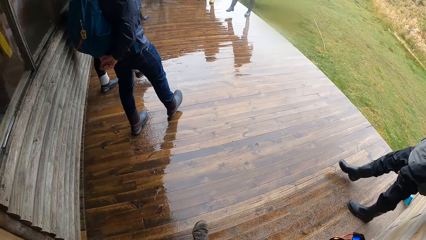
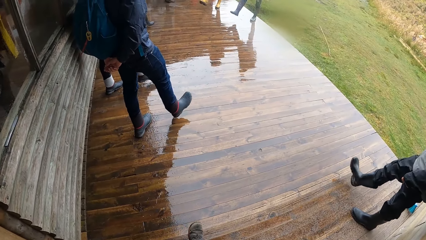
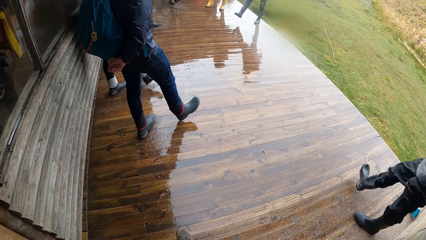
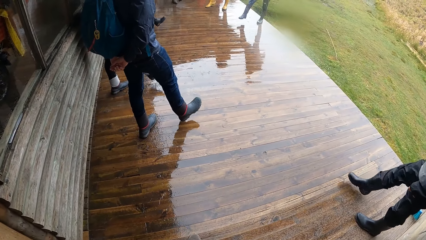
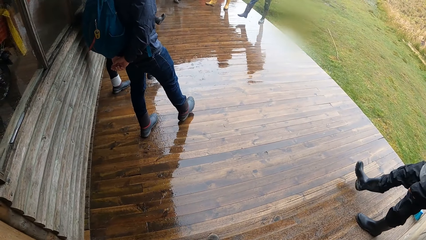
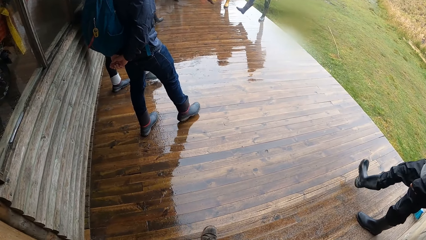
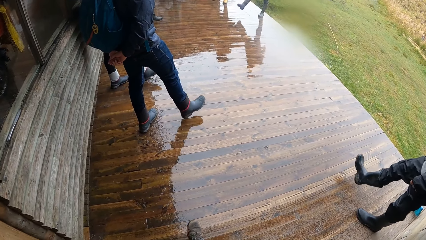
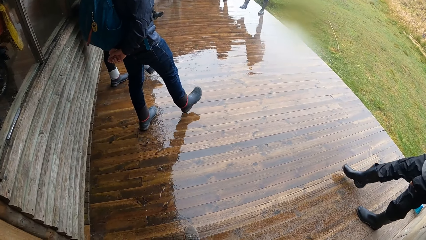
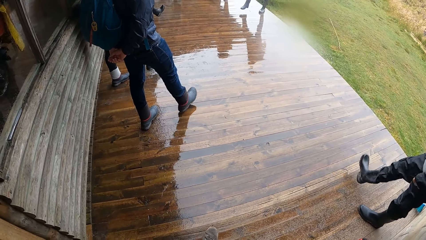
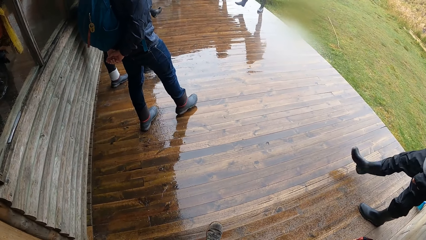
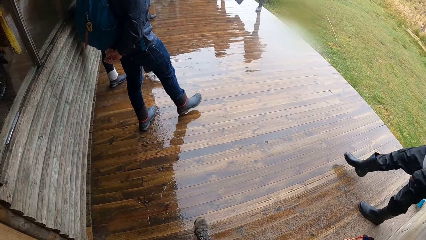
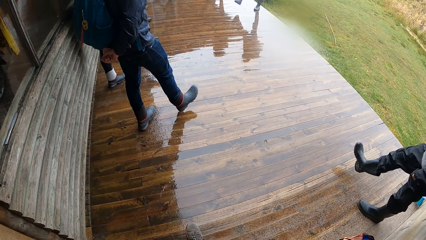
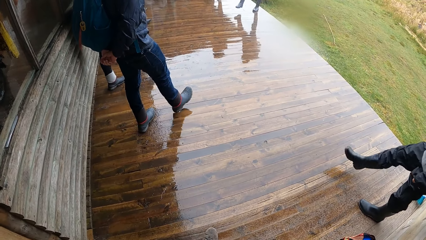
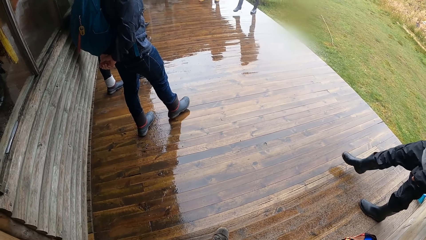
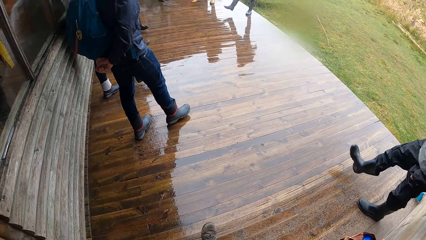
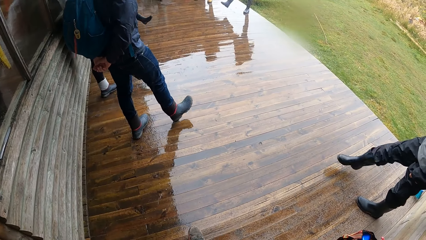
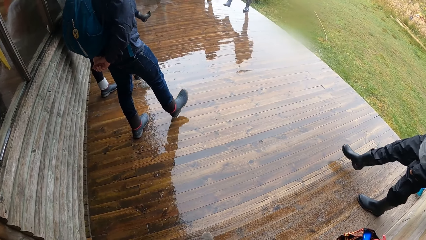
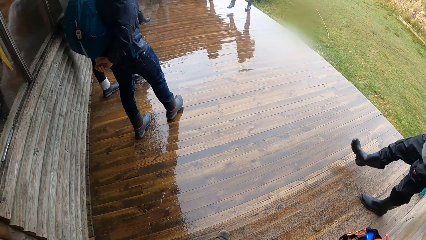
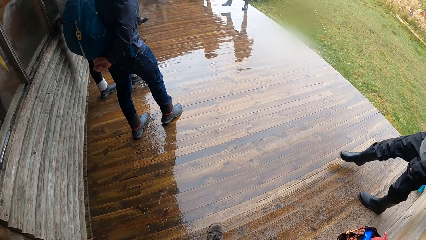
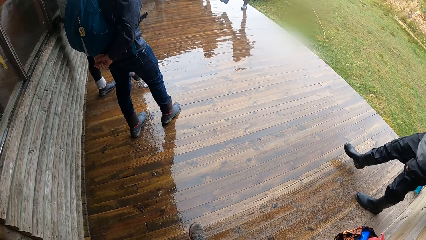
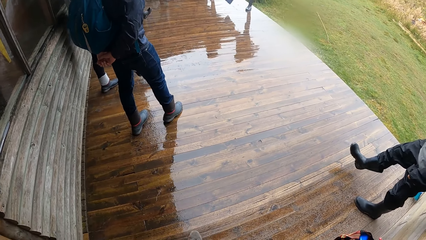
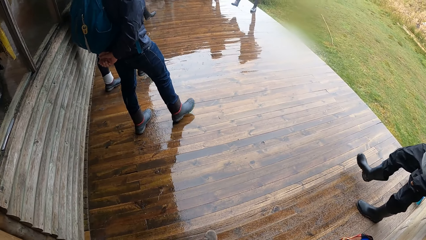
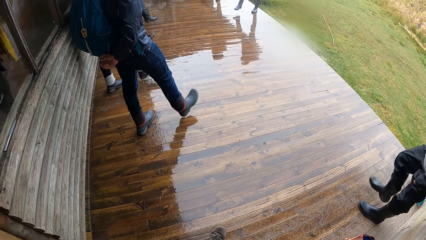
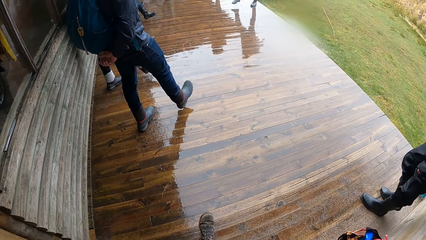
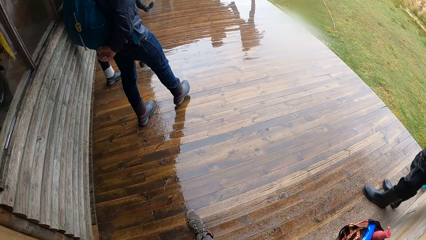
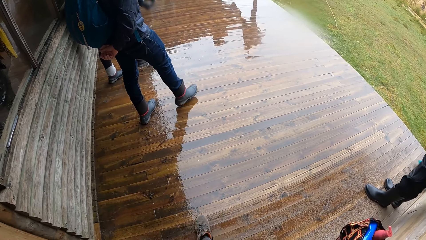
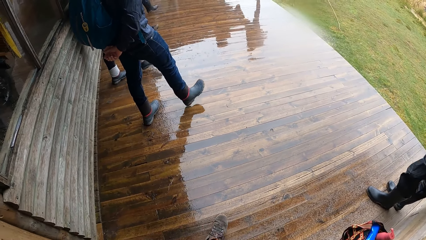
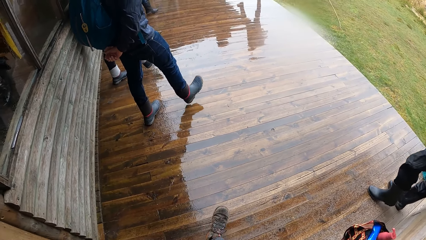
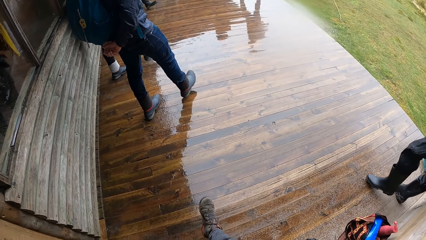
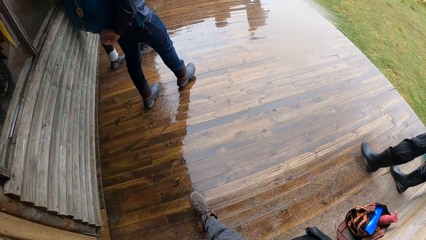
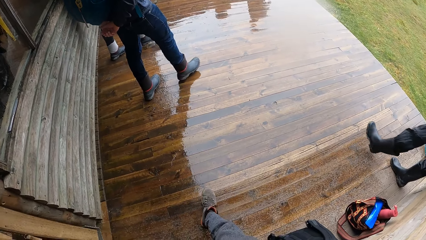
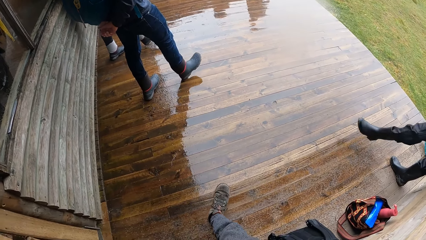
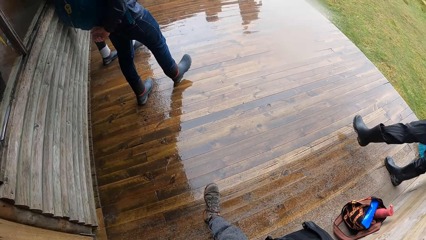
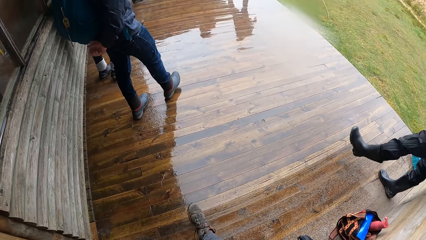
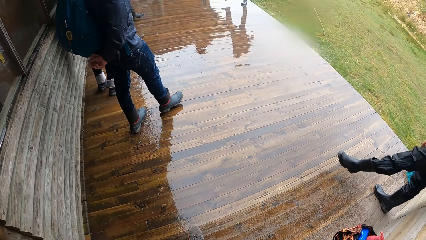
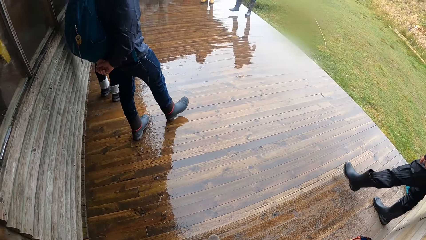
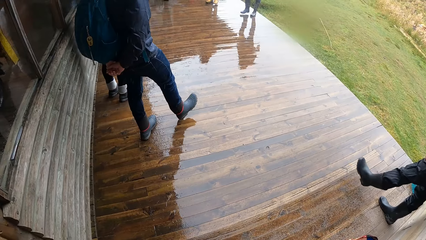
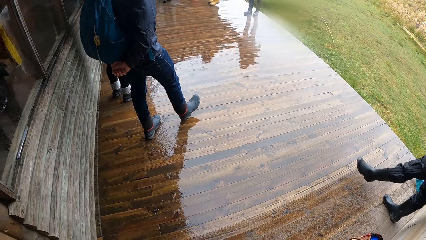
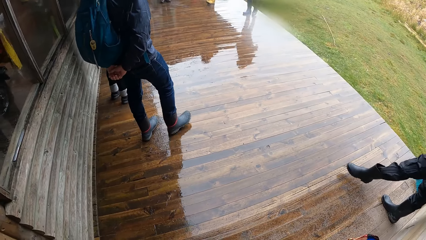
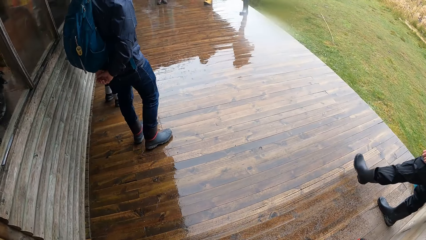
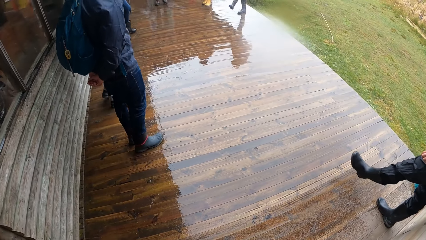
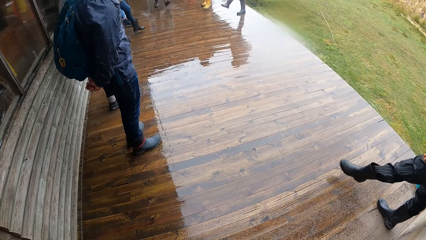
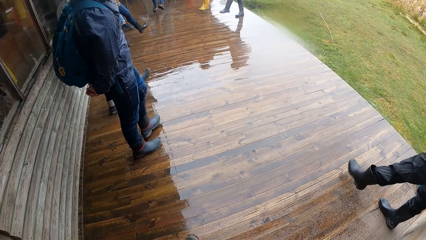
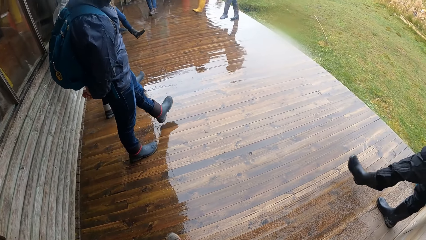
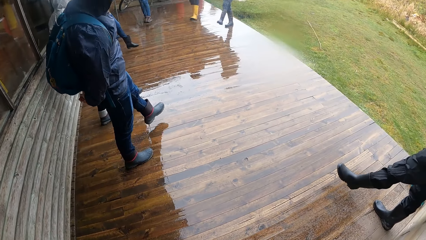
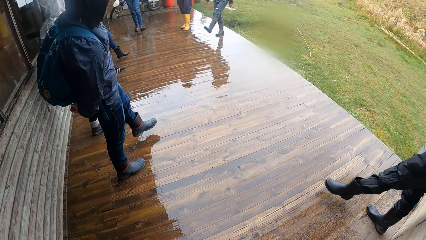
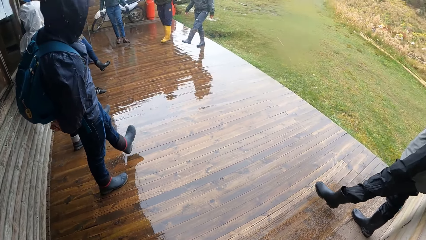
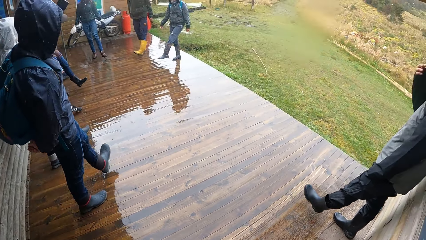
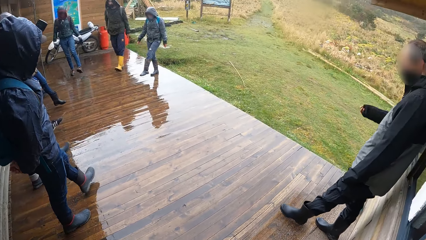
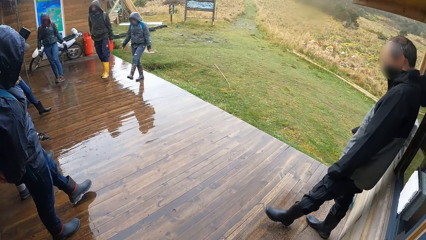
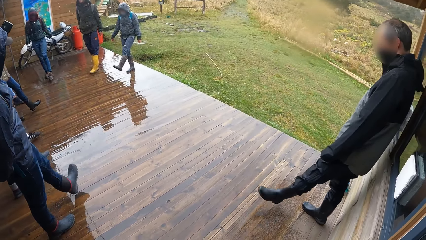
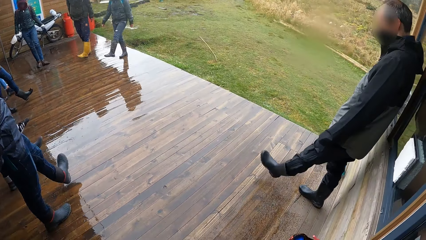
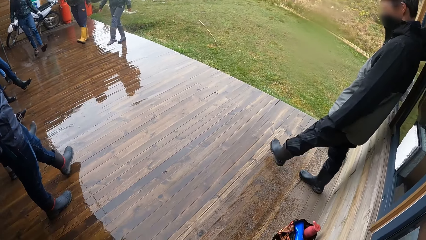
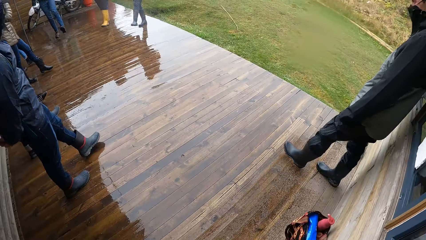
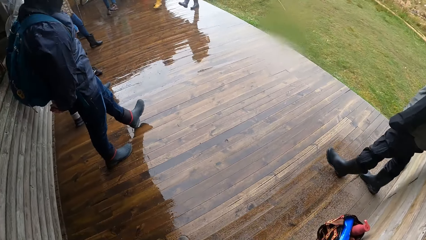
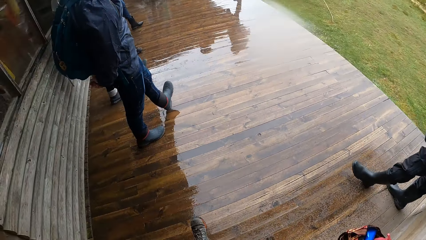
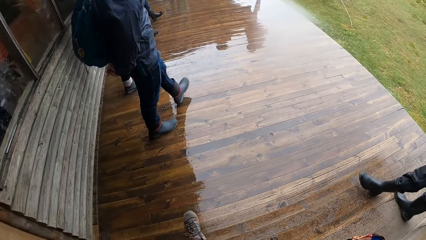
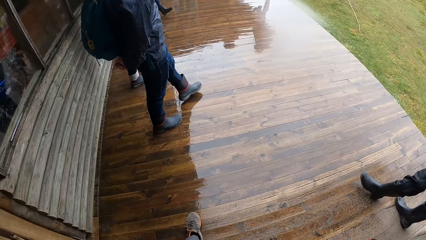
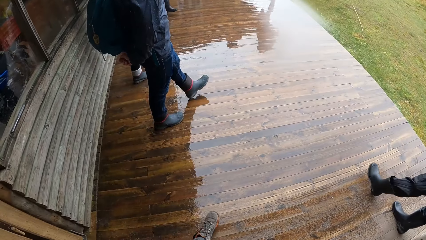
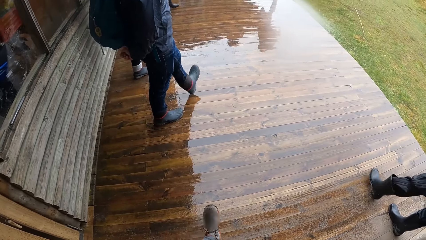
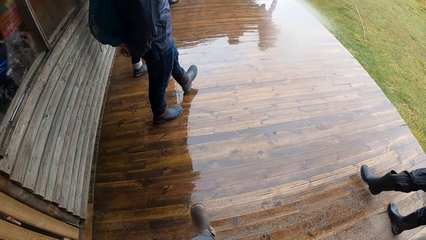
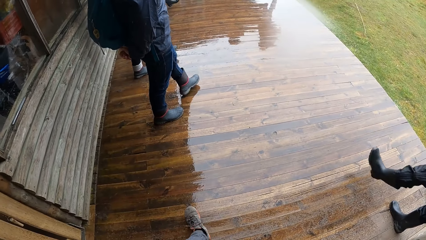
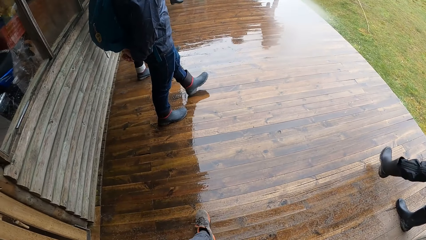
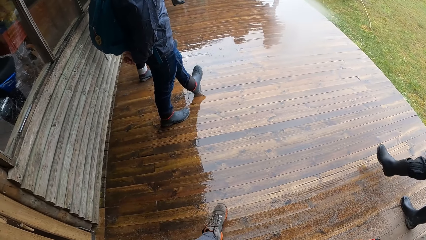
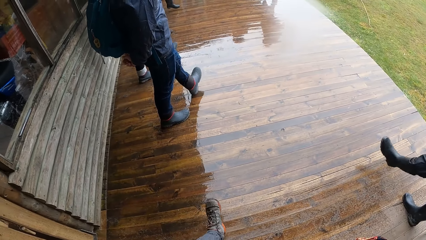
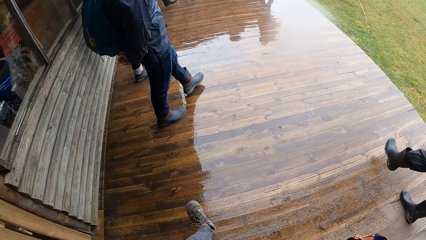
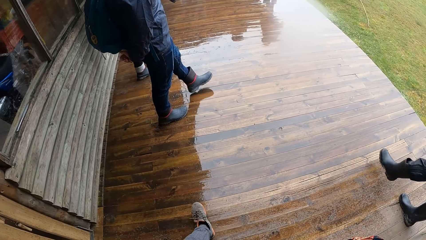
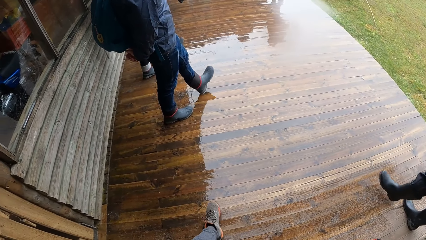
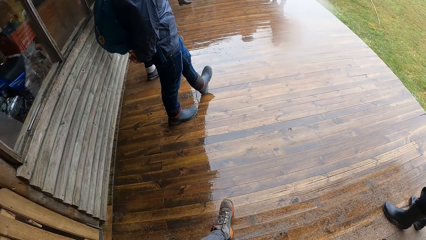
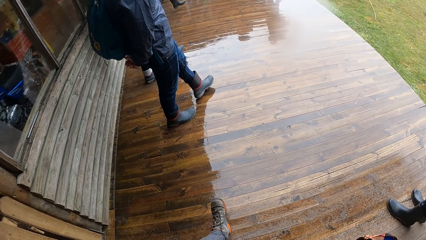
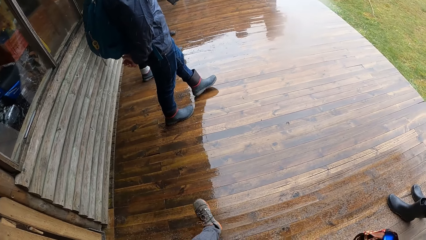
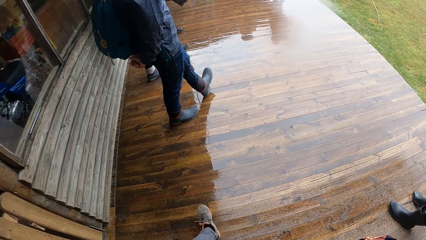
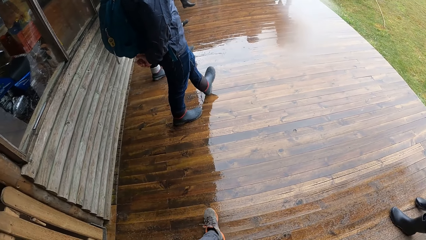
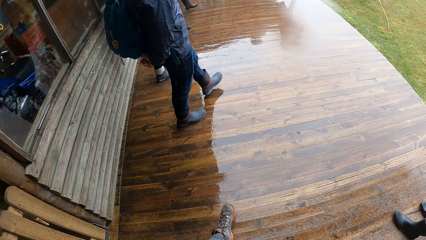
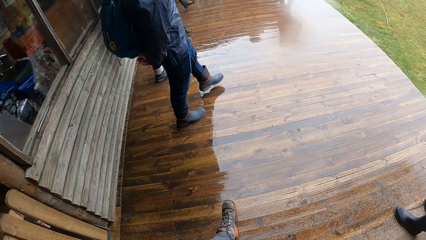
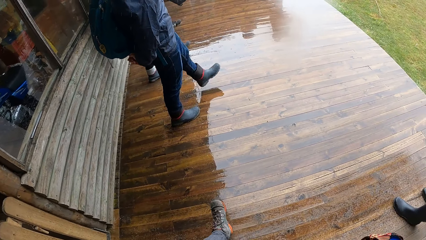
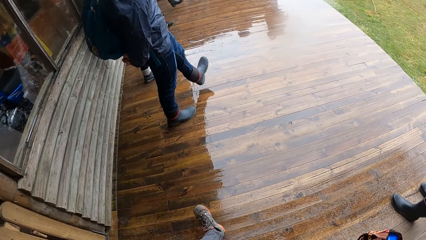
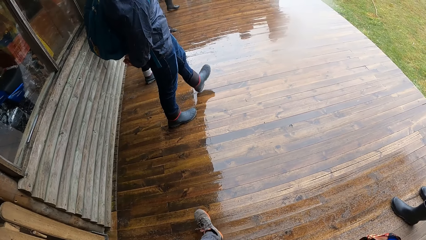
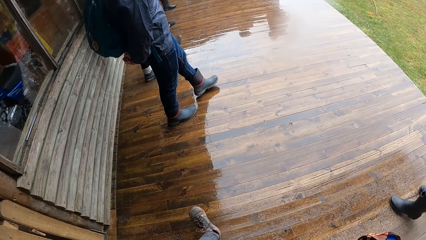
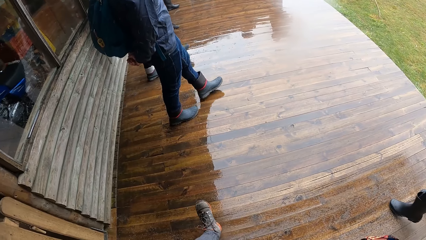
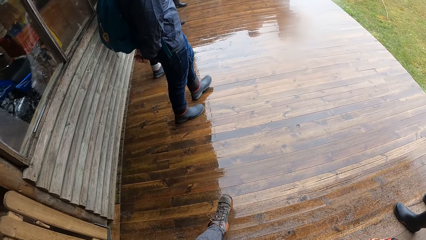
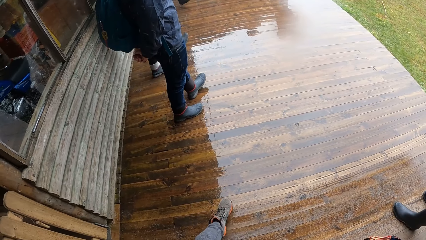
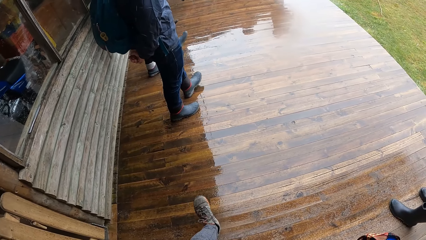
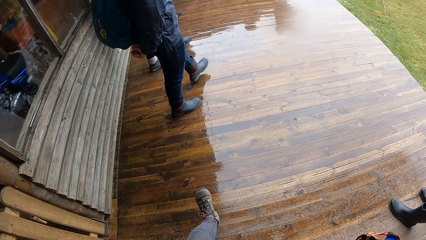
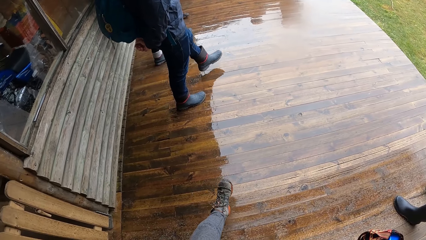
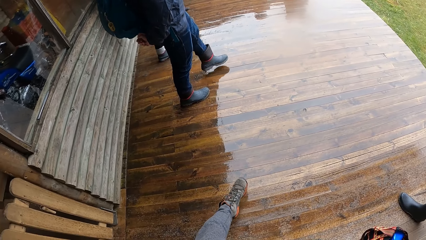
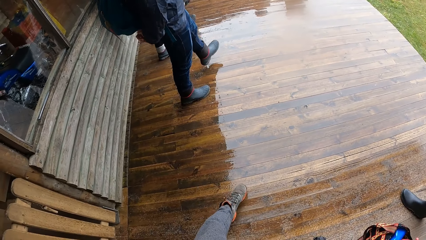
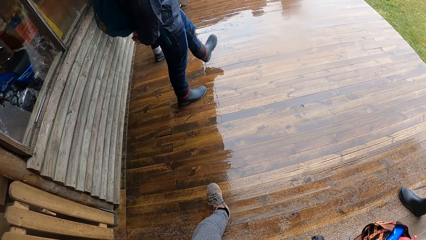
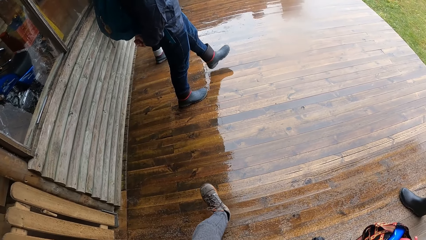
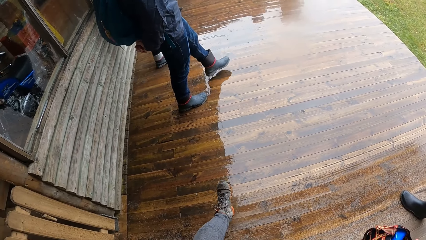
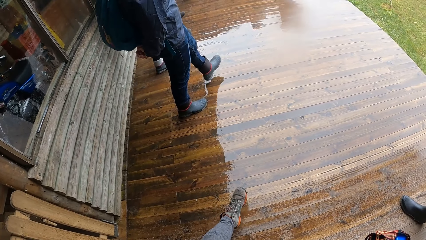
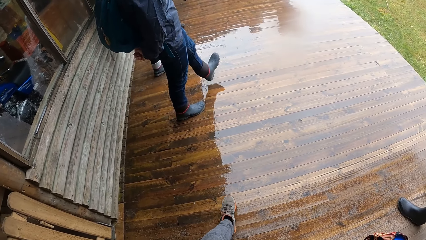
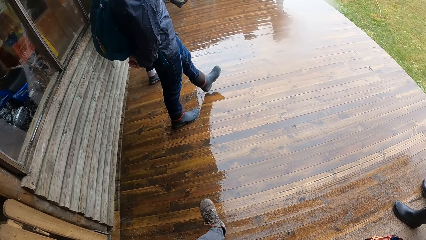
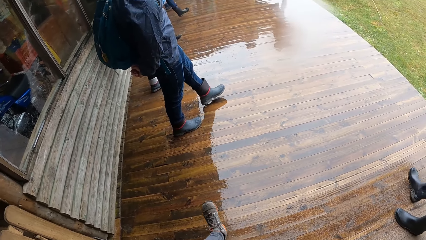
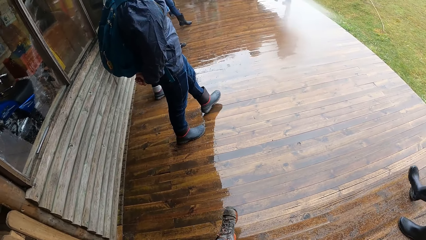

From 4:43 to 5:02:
The man turns his left foot on the veranda. The camera wearer turns his left foot on the veranda with the group of people. He moves his left leg.
